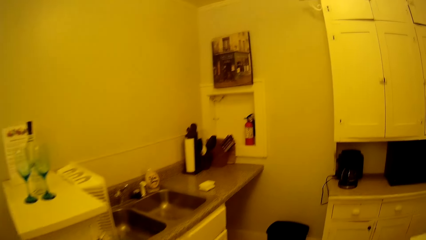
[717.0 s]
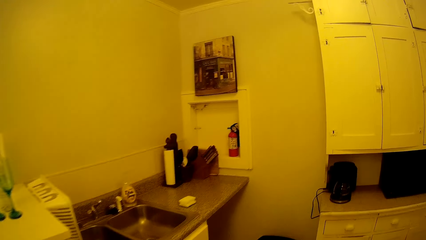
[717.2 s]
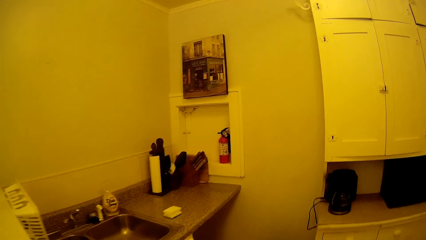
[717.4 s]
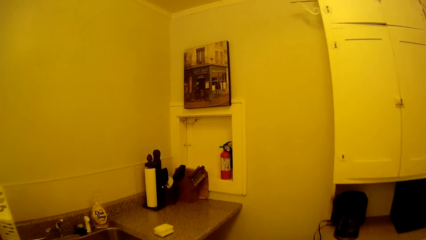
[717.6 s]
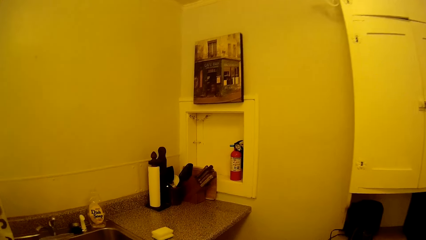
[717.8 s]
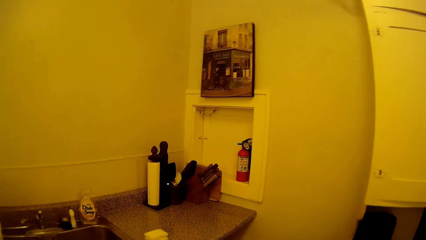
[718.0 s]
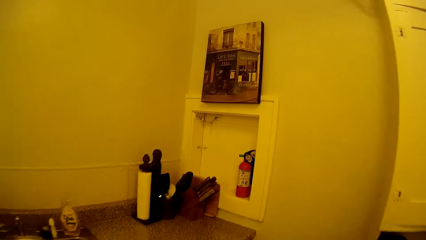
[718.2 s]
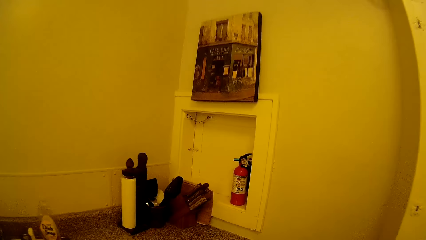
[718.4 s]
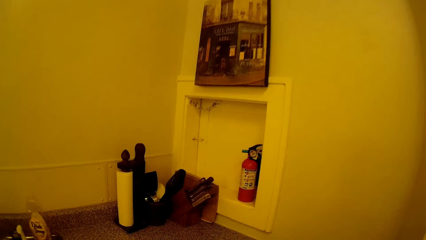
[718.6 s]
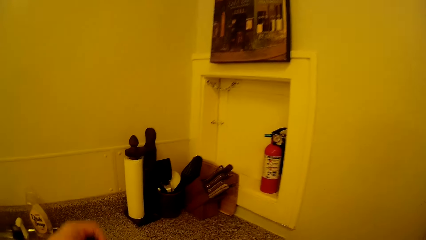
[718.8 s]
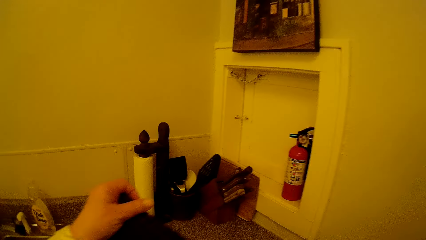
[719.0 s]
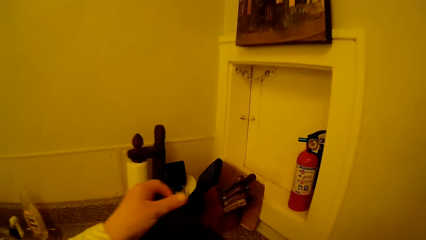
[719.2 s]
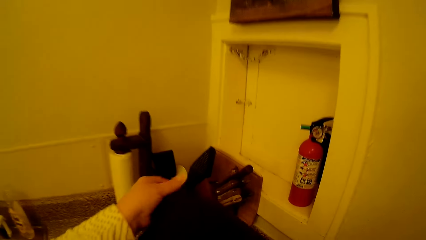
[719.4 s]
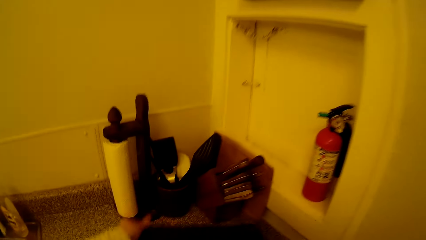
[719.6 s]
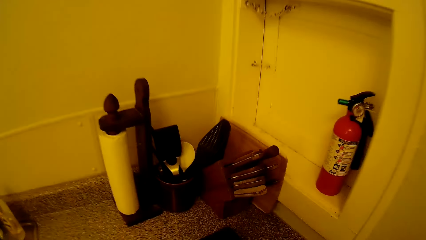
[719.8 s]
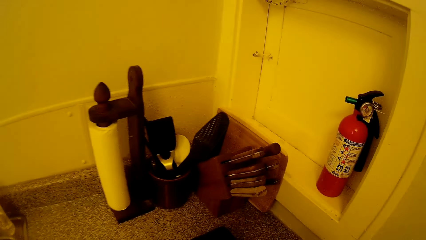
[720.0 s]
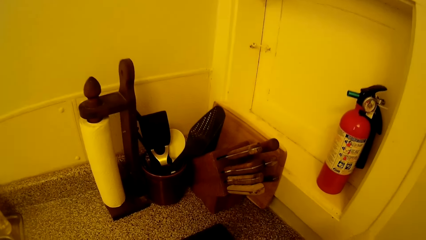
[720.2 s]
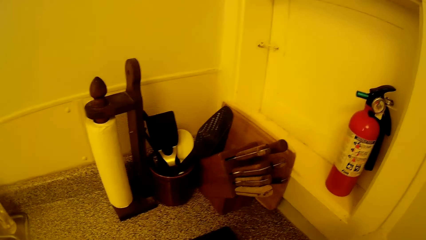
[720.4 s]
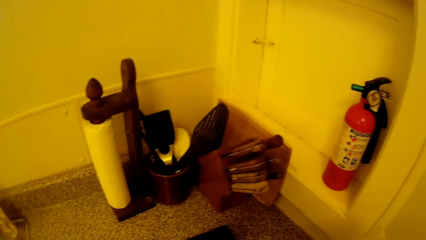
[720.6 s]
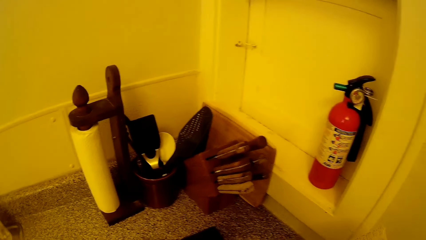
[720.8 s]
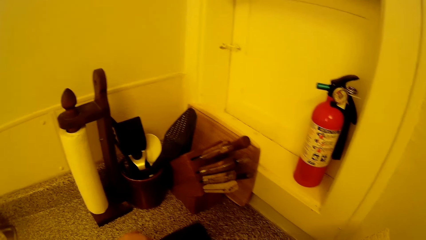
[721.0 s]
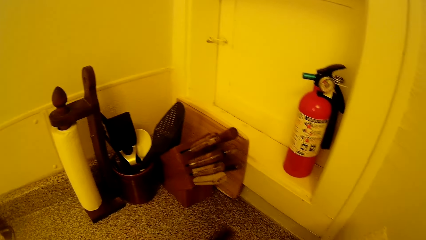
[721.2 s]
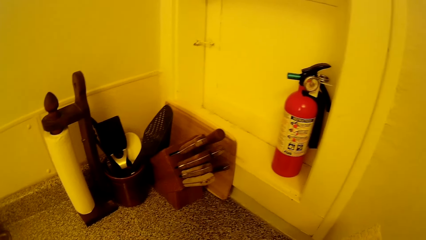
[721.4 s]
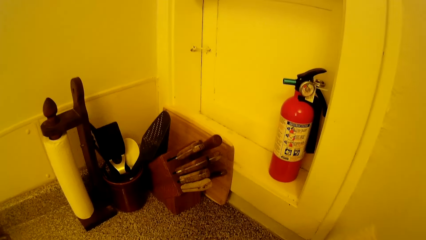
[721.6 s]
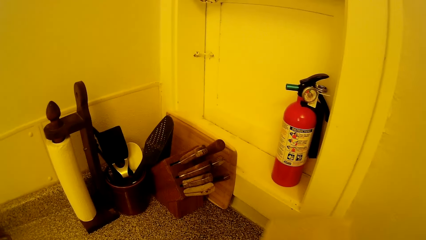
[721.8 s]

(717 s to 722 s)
The camera wearer puts the cleaning cloth on a kitchen counter.

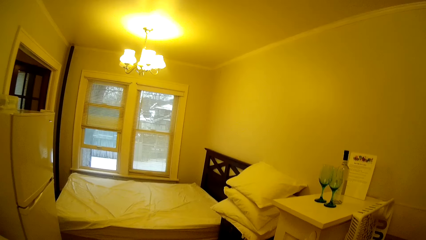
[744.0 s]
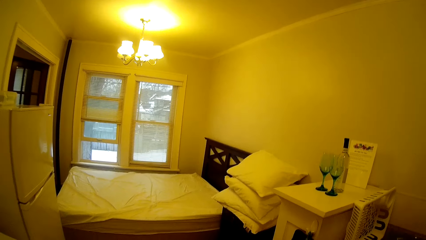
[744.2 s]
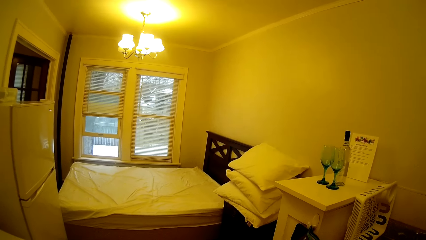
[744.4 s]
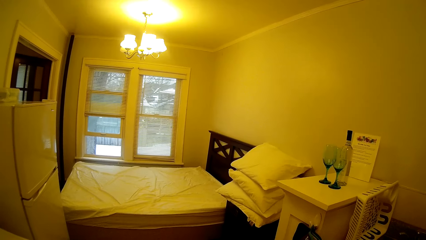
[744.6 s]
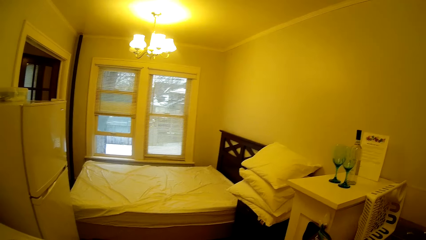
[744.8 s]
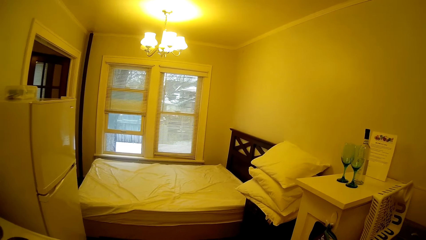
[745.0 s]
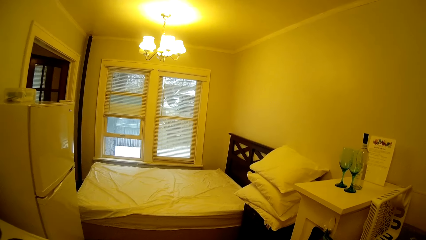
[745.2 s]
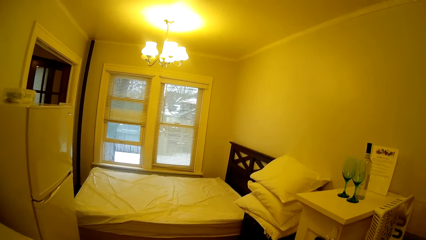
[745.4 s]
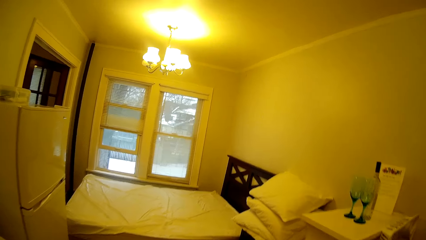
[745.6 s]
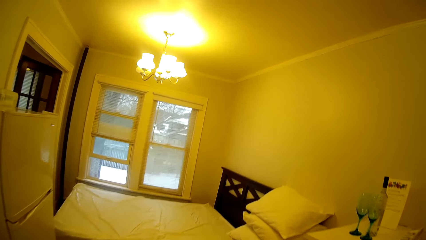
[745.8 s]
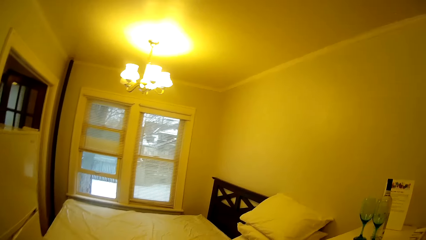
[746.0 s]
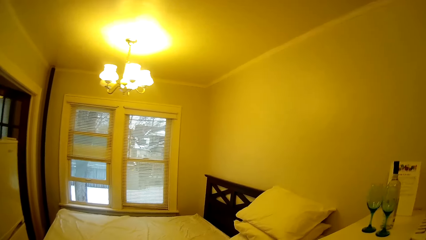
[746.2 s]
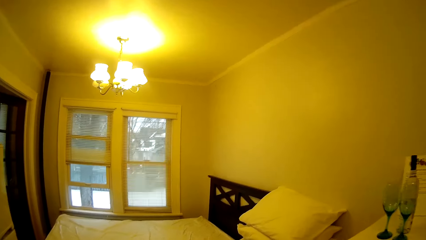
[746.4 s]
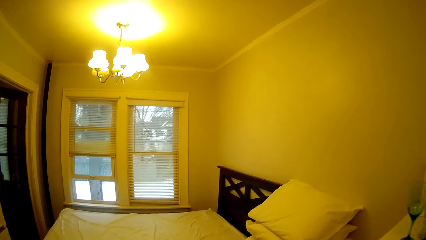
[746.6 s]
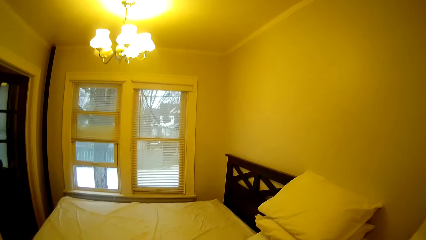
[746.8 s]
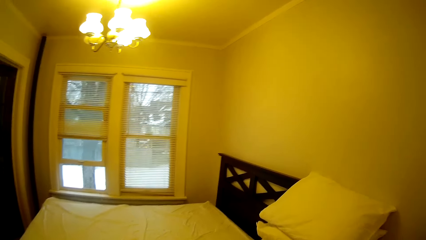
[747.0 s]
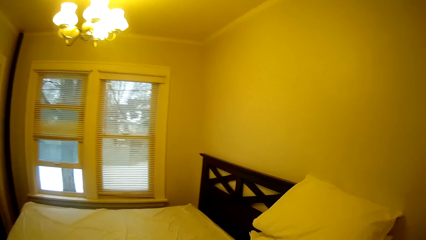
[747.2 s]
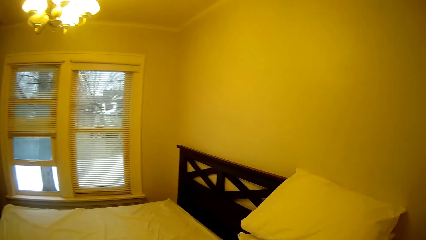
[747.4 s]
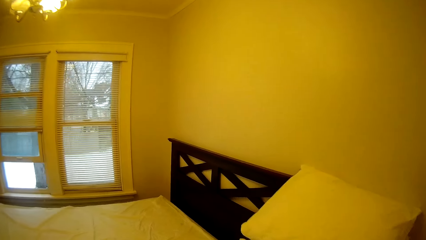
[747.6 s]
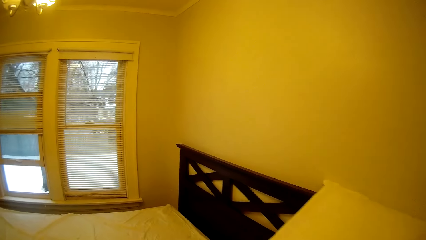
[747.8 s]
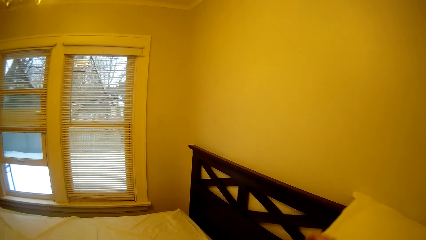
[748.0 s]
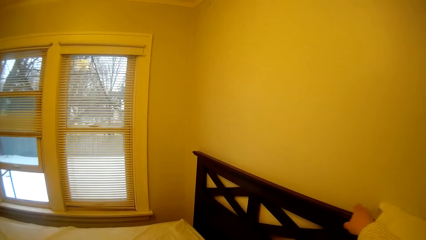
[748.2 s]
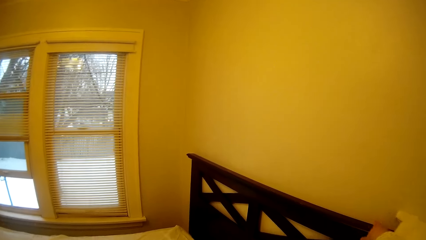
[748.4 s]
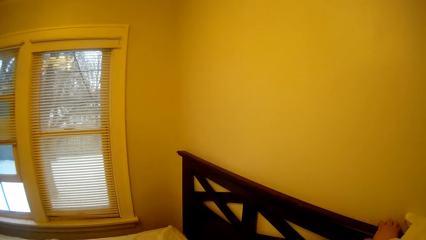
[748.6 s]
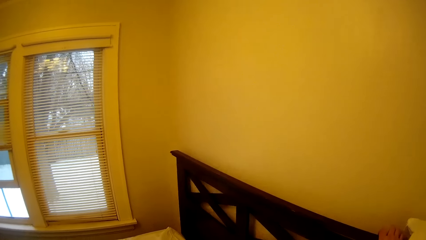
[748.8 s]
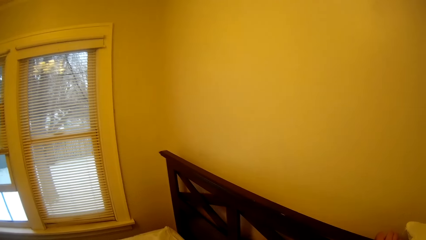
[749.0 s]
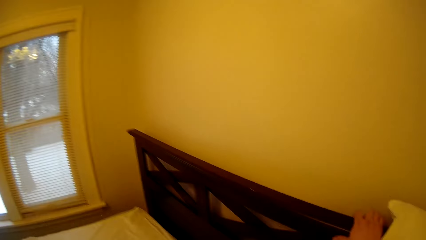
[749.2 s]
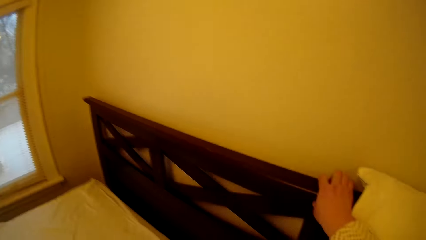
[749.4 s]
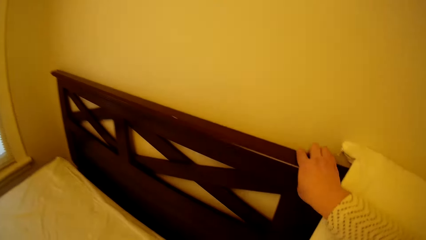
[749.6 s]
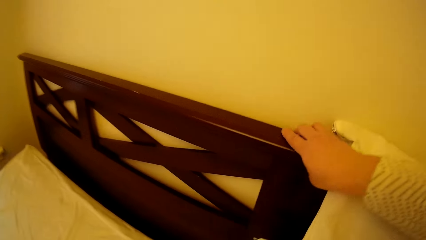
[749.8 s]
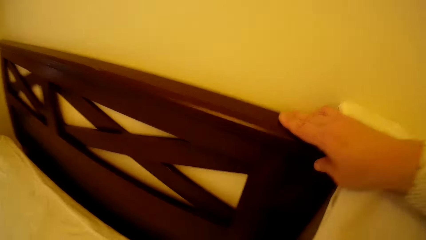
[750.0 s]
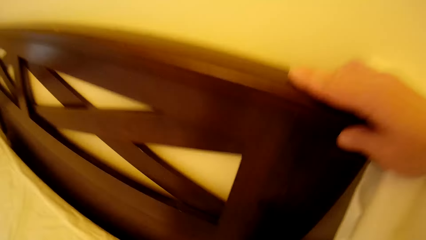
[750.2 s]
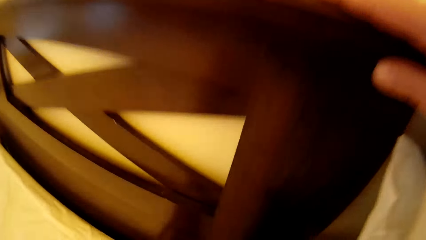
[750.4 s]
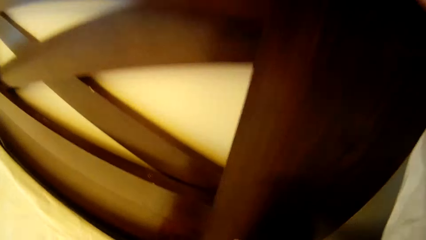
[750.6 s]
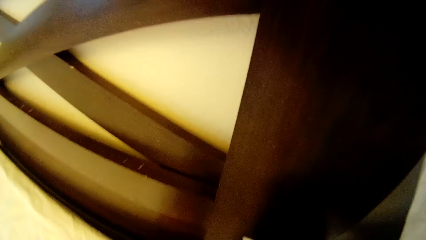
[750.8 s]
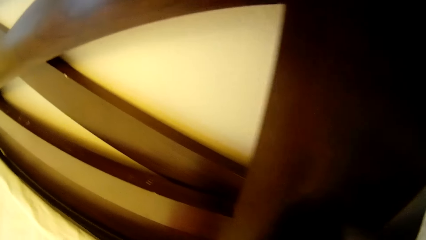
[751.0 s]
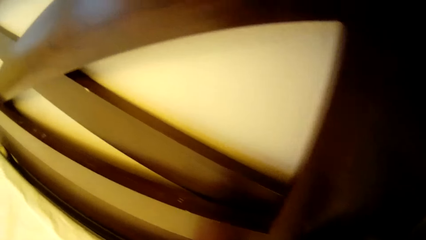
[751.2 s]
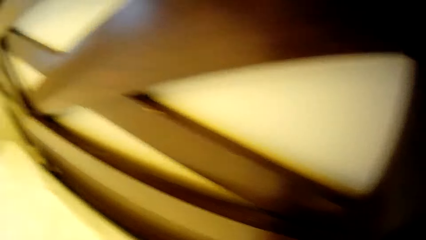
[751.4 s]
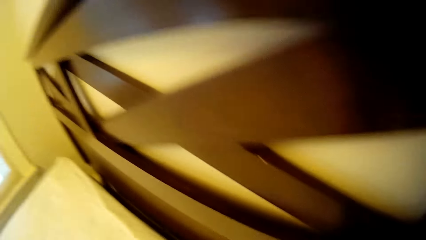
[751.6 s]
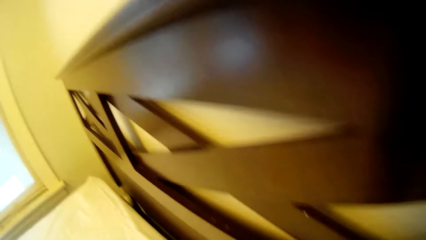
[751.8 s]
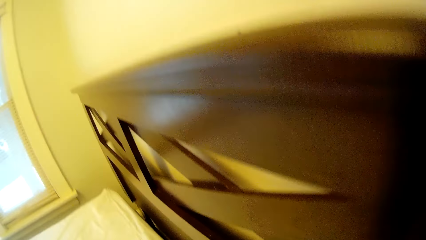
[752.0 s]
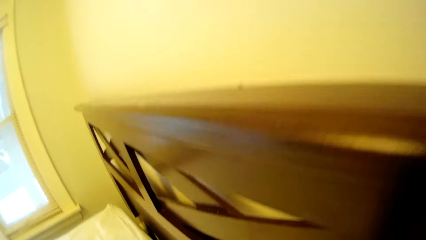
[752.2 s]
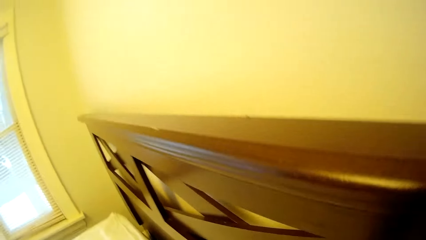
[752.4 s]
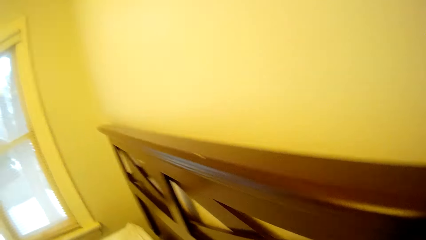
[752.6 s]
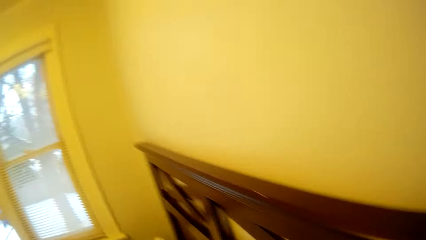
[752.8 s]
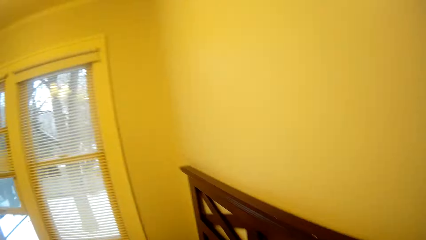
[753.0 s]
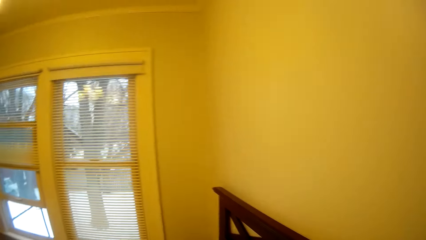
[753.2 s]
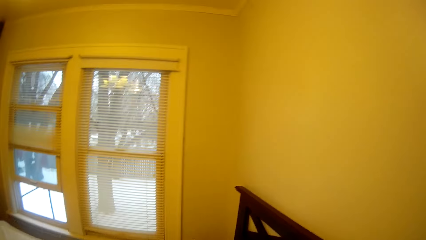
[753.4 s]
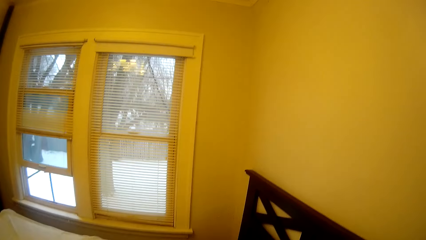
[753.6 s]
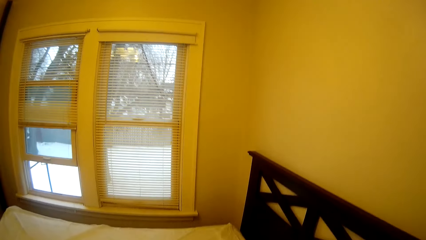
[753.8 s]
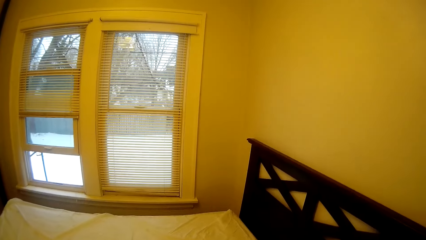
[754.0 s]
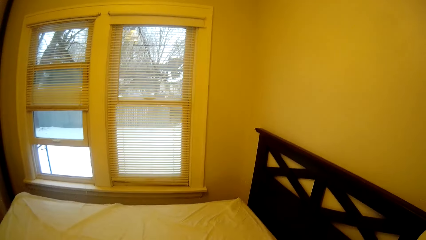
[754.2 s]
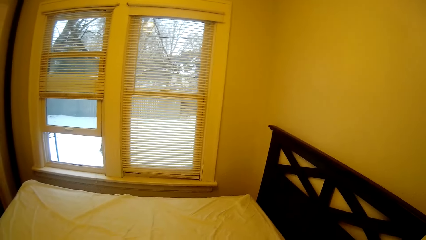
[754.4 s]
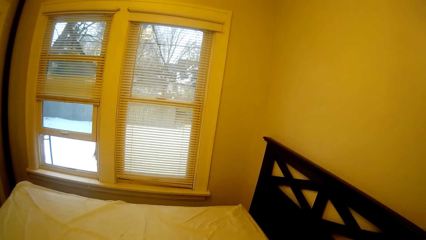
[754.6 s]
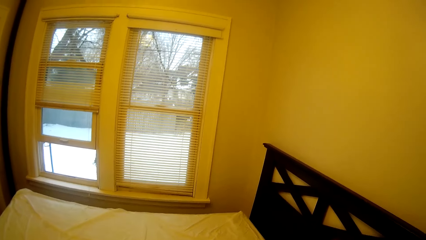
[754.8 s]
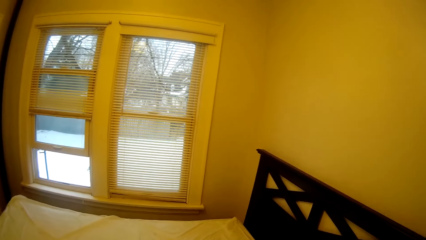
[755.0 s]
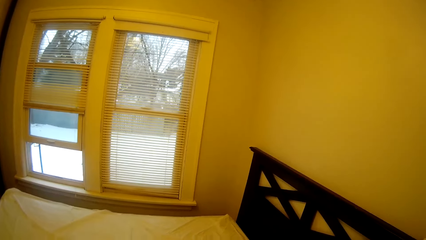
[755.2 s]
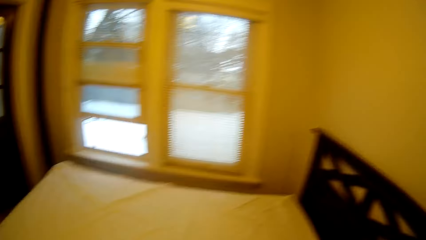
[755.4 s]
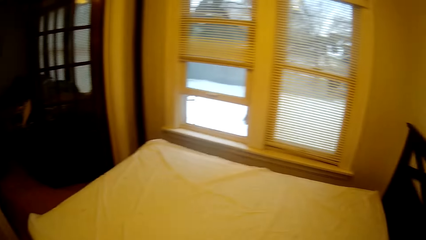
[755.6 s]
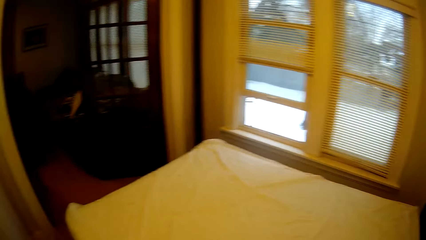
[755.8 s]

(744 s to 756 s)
The camera wearer walks around in the house. They hold on to a bedhead. They lean towards the bed. They look around in the house.
